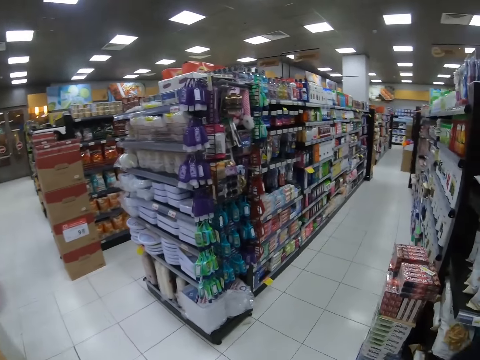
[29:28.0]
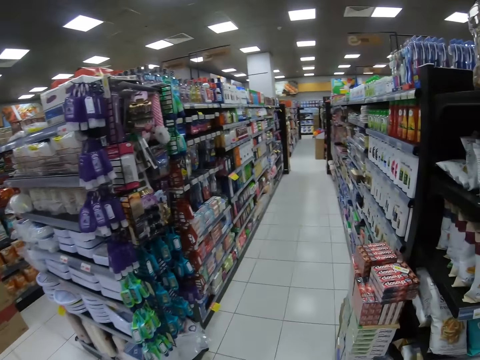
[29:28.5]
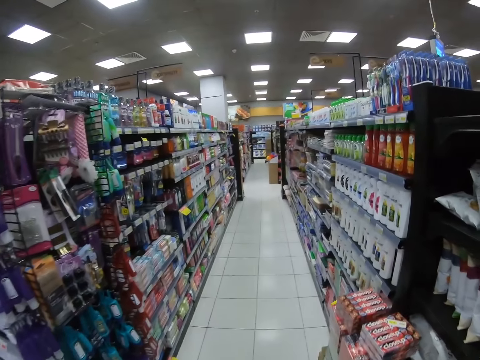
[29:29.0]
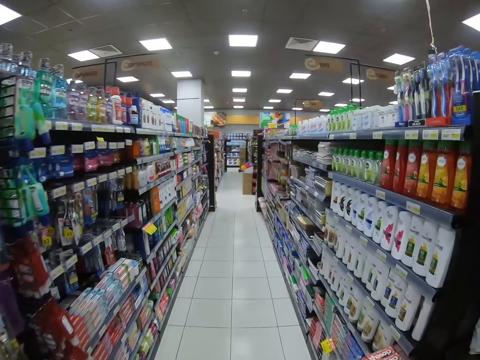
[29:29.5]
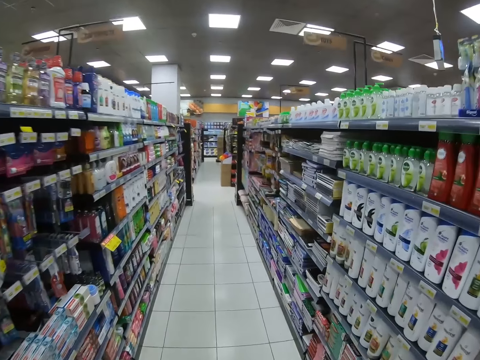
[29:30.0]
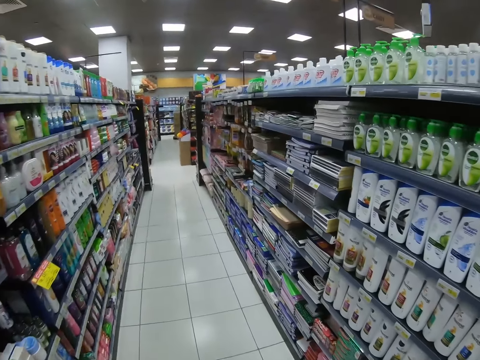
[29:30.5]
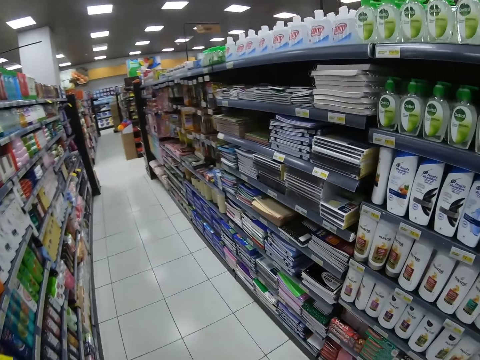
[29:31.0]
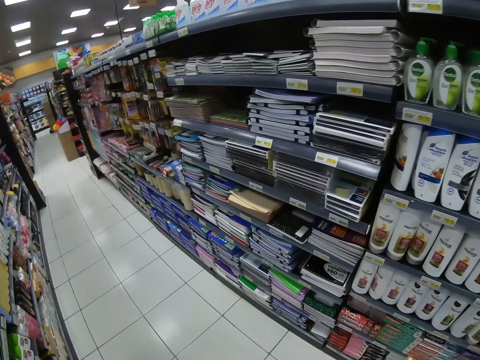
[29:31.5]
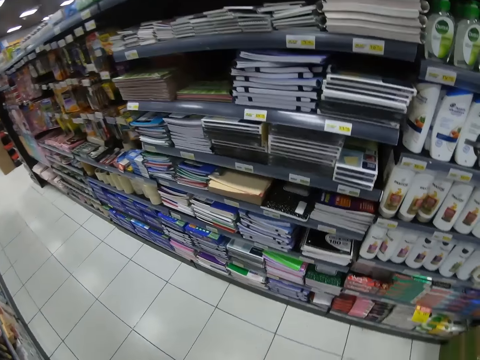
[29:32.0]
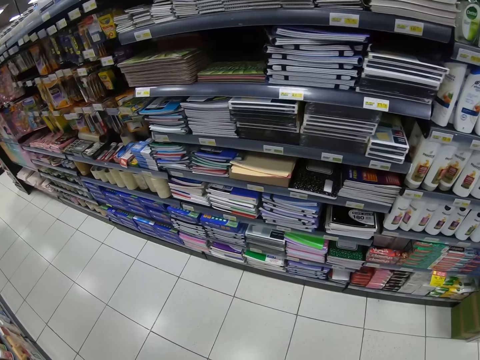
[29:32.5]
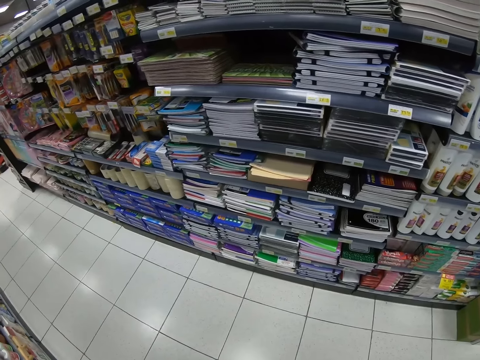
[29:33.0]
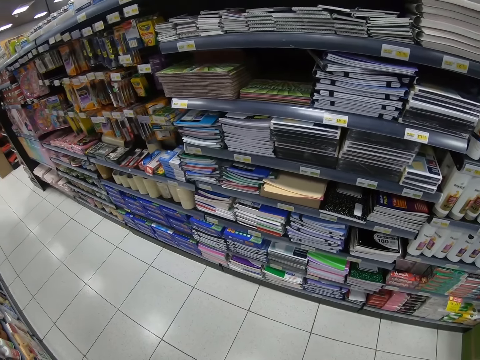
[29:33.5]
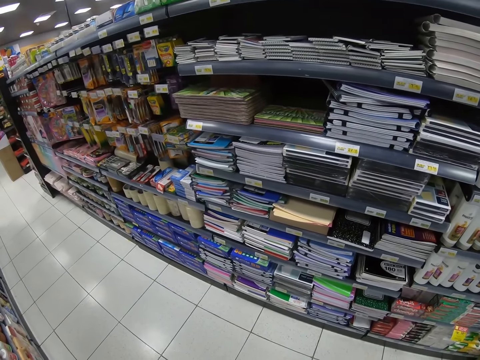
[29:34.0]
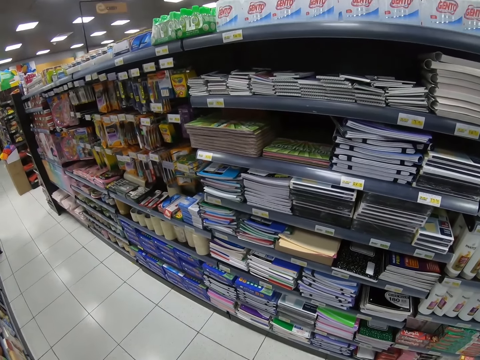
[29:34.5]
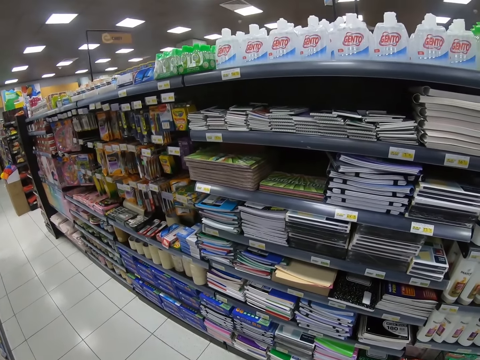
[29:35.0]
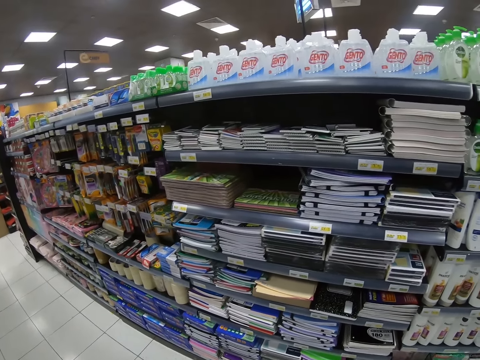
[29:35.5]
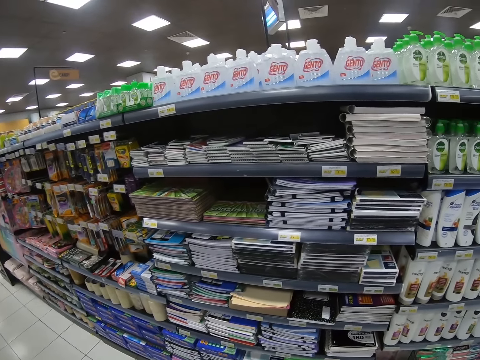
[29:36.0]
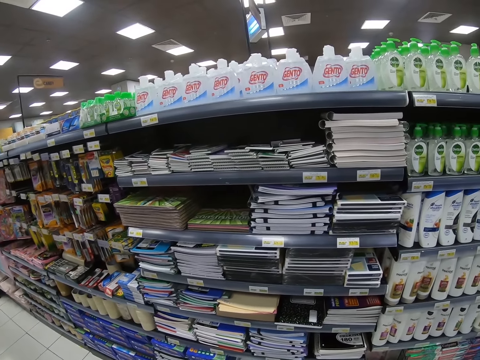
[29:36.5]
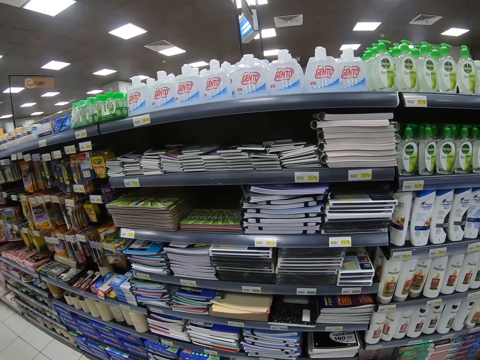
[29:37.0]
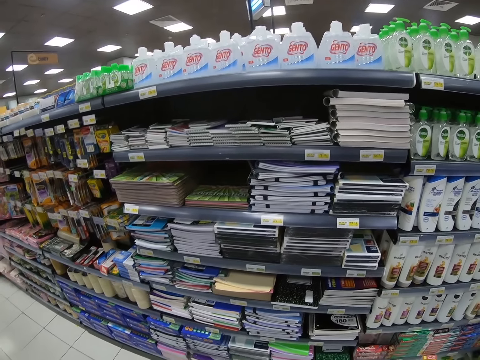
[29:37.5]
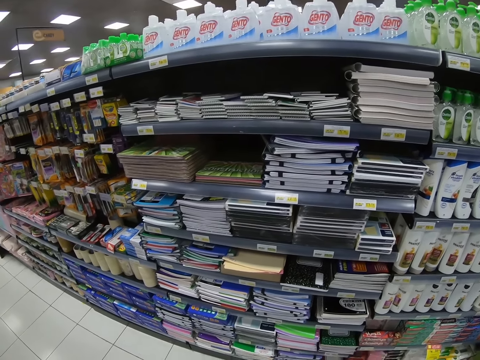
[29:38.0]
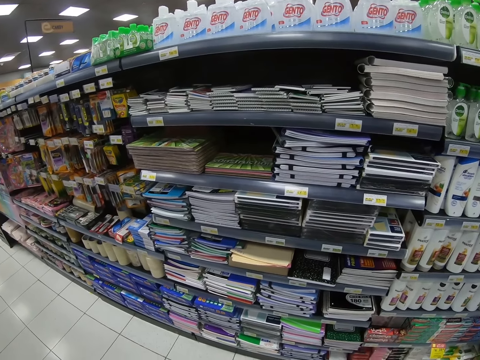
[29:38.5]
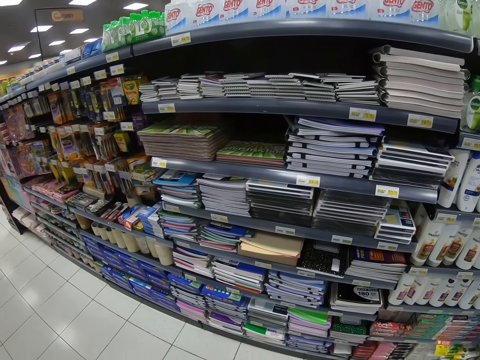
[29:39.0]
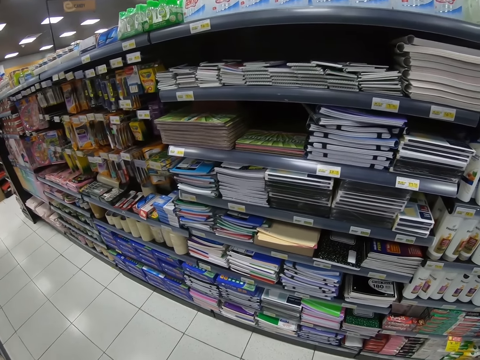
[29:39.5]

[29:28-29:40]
The camera wearer walks across the store. They stop next to a shelf. They look at the shelf.

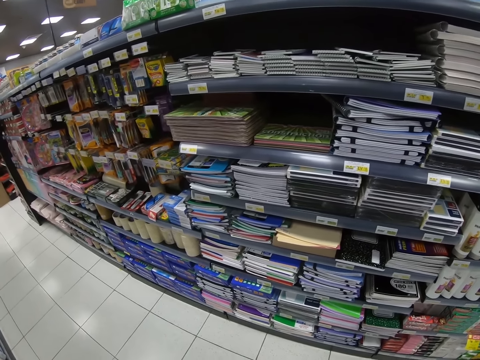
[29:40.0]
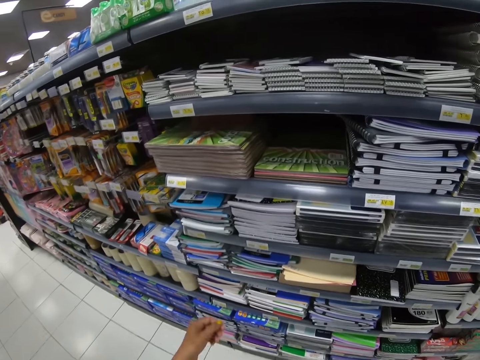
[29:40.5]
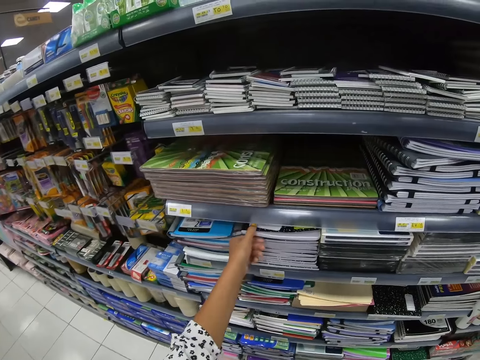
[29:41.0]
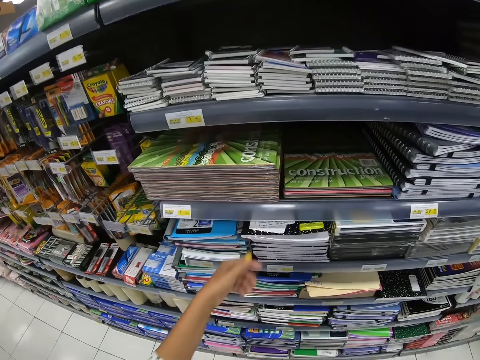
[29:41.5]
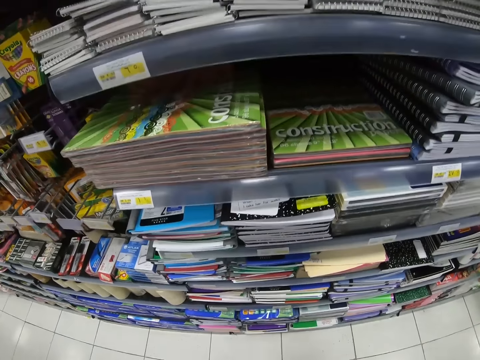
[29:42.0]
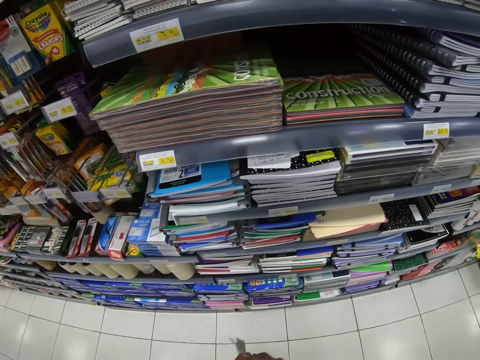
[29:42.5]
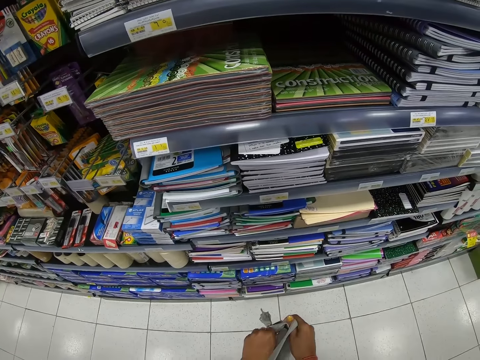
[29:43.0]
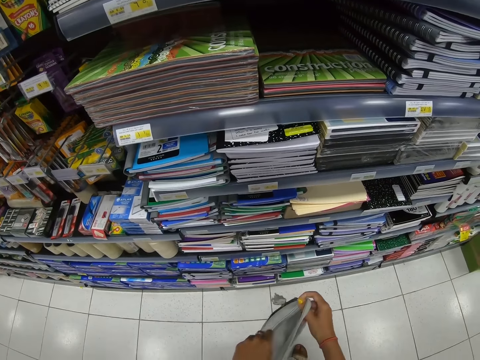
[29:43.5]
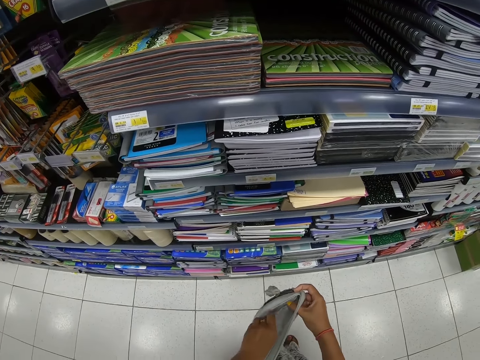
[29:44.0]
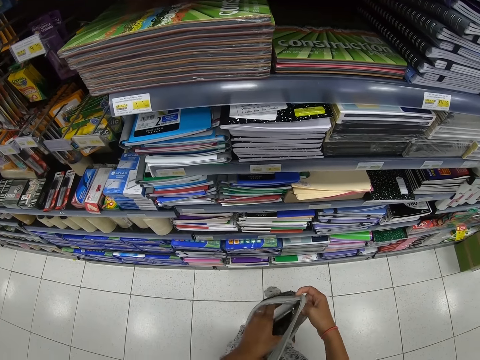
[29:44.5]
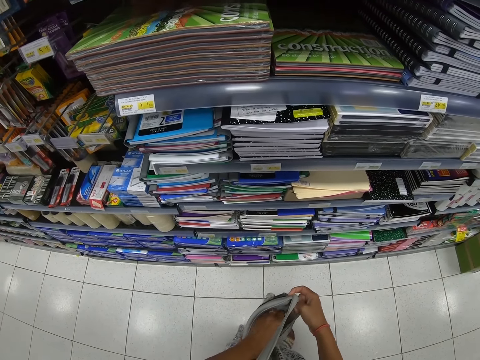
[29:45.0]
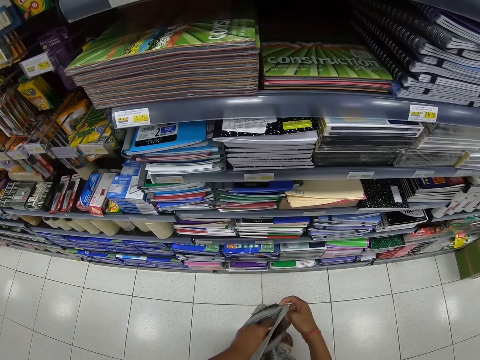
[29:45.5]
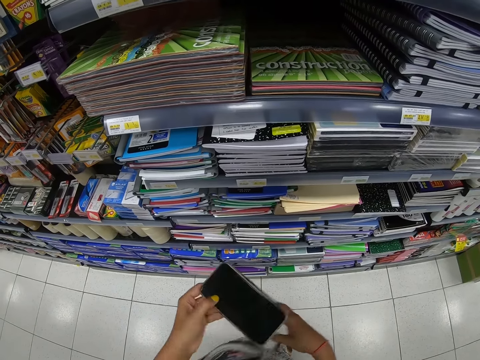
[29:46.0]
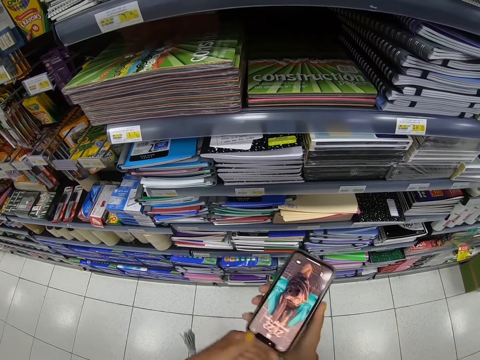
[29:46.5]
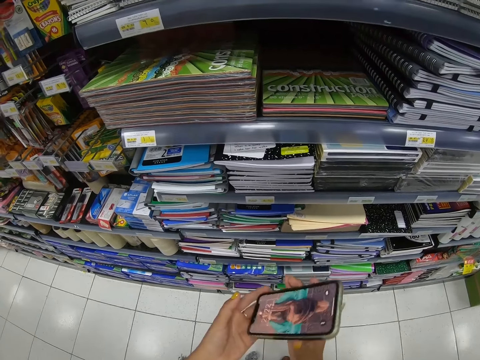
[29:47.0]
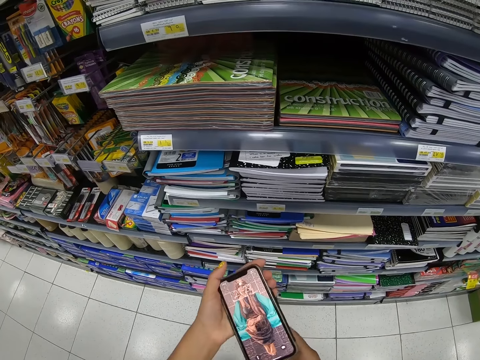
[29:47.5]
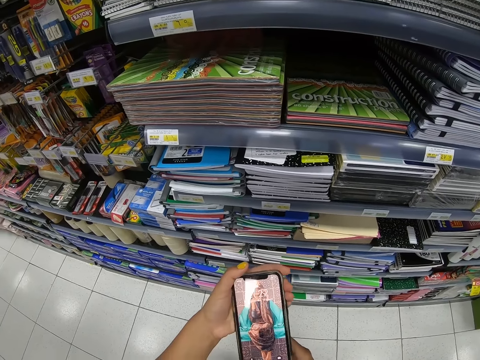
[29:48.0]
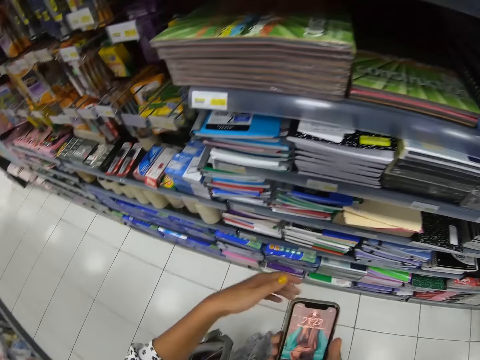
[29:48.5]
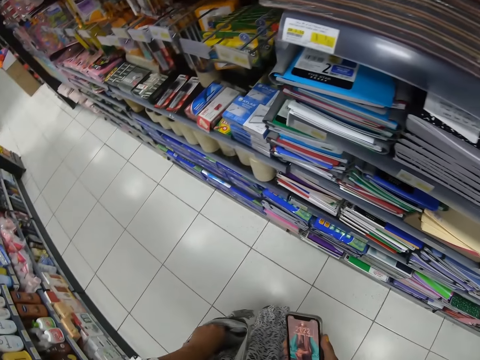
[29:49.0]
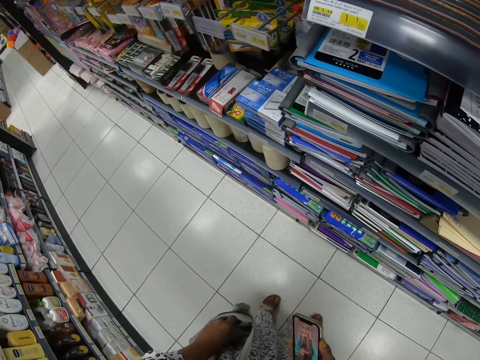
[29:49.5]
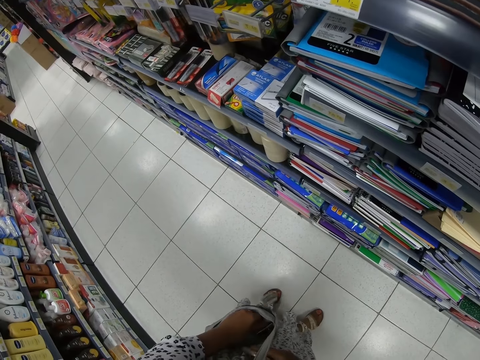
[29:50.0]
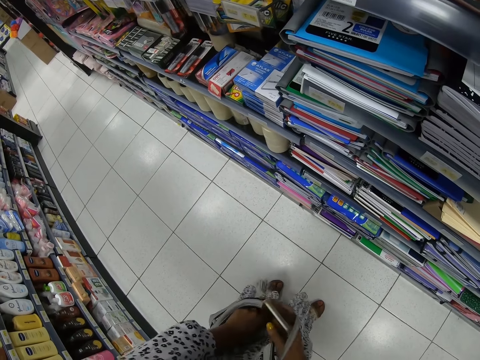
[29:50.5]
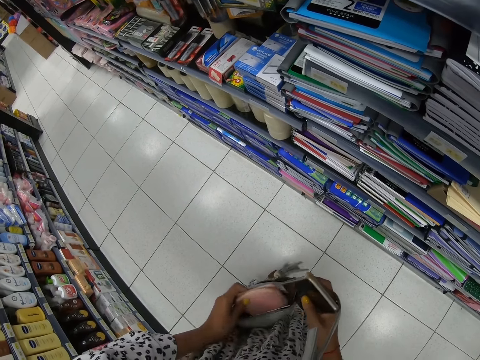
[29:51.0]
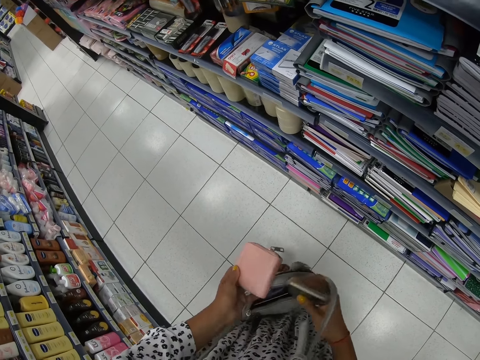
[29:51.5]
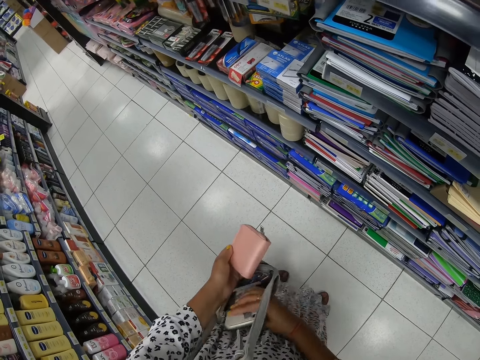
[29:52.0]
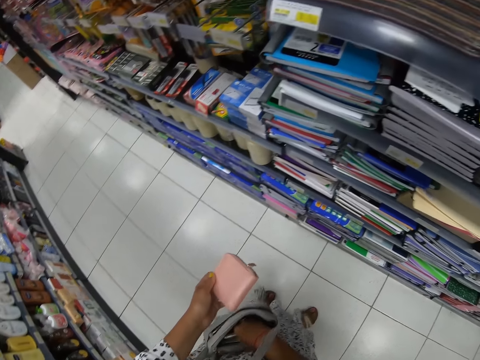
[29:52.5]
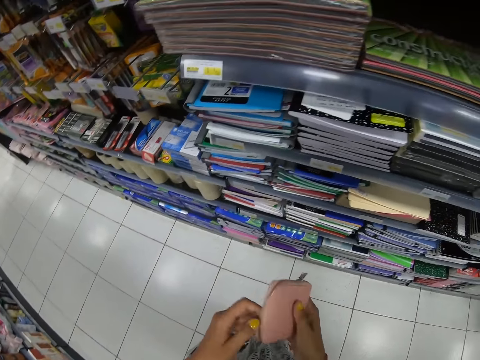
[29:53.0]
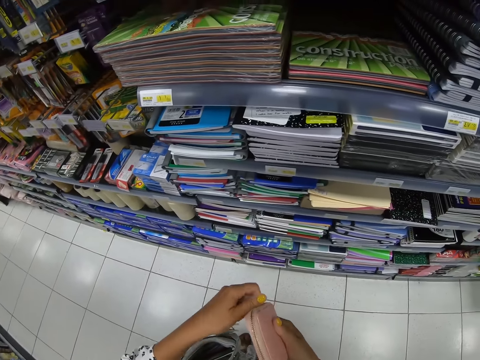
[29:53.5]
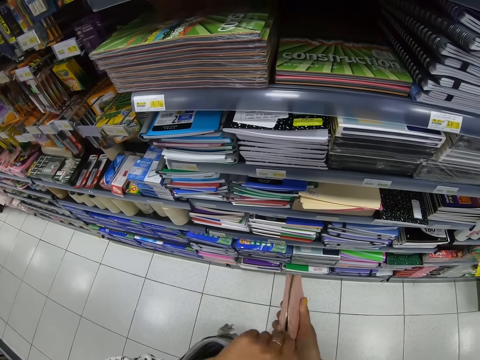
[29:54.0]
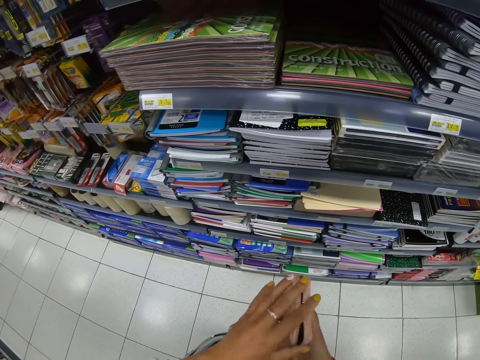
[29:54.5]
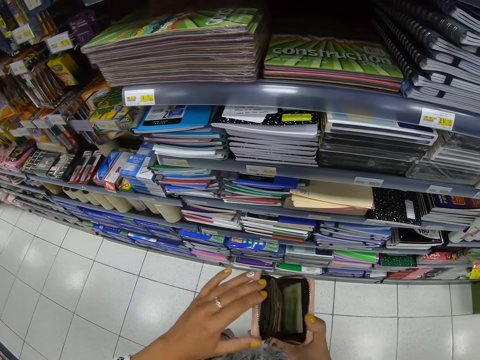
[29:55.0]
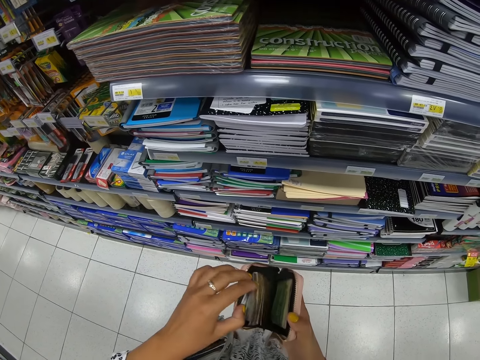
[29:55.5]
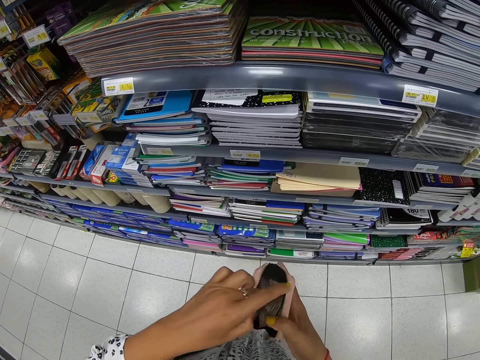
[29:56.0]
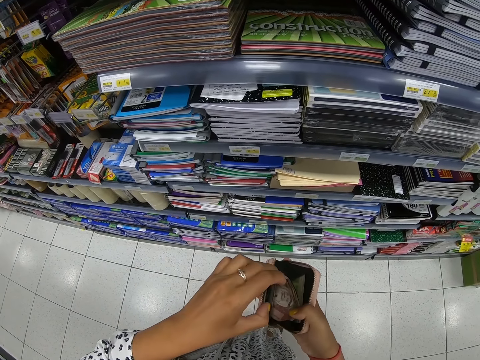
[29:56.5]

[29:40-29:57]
The camera wearer pulls a book from the shelf. She touches the book on the shelf. She opens her handbag. She removes the phone from the bag. She removes a pouch or purse from the bag. She puts the phone in the bag. She opens the purse.
